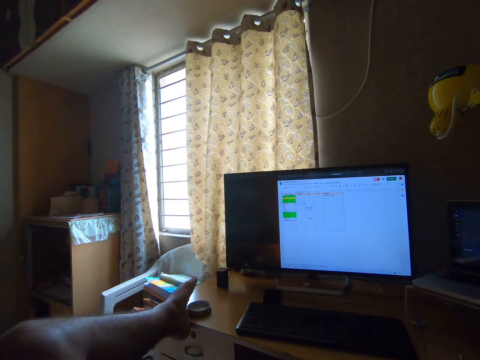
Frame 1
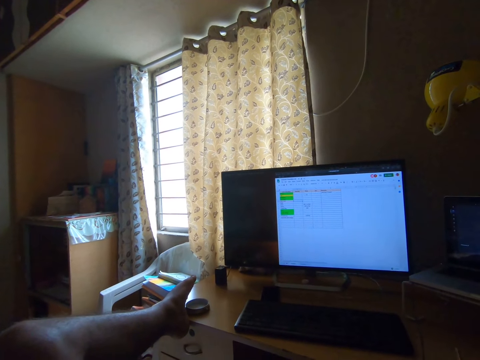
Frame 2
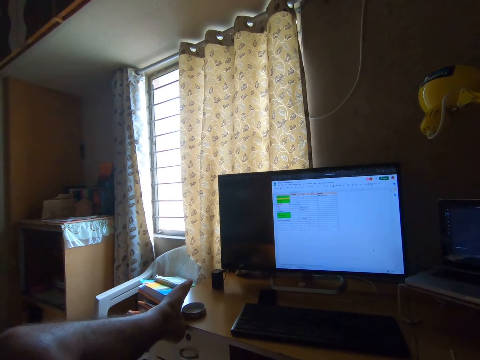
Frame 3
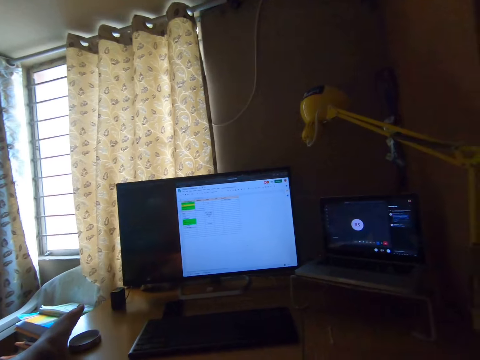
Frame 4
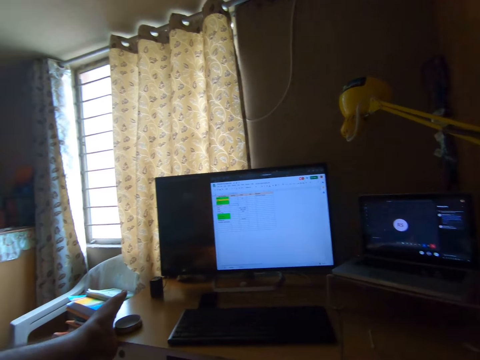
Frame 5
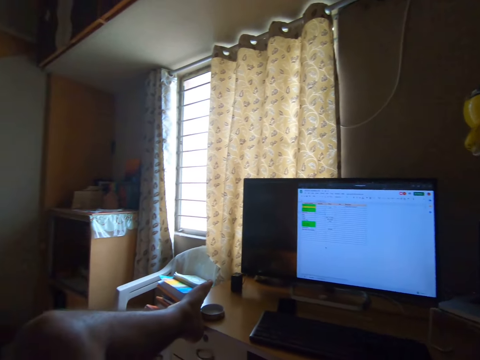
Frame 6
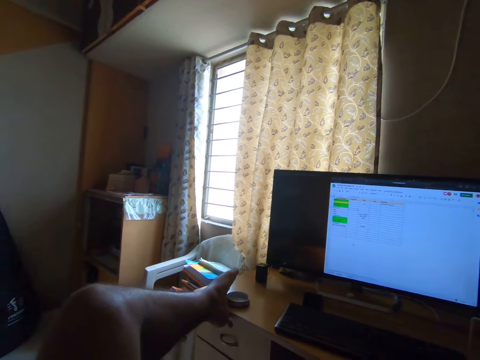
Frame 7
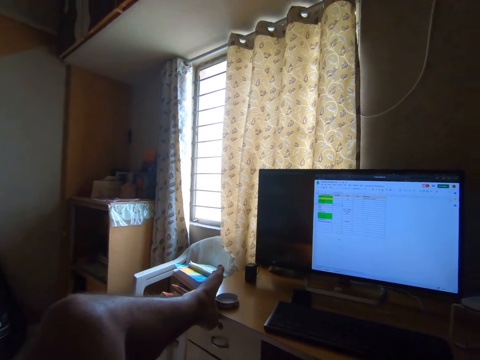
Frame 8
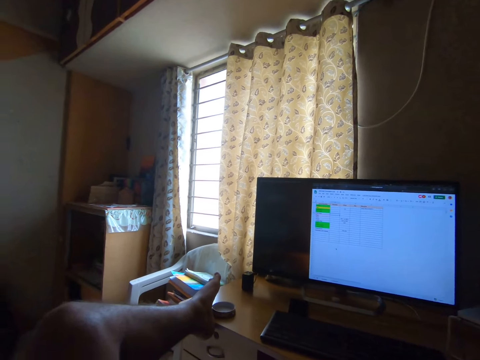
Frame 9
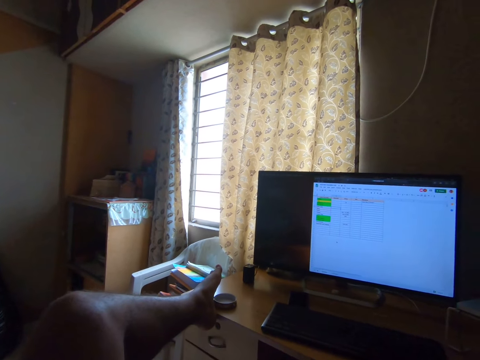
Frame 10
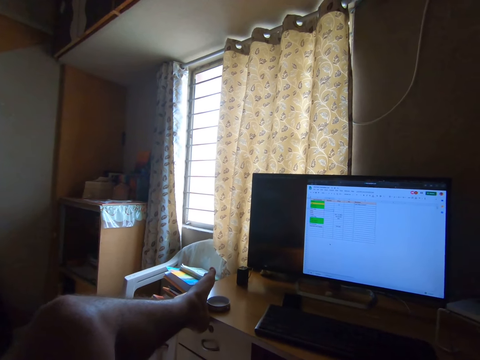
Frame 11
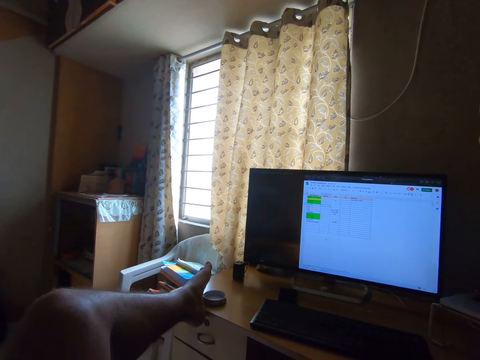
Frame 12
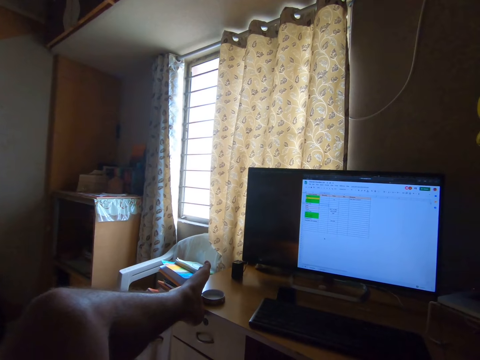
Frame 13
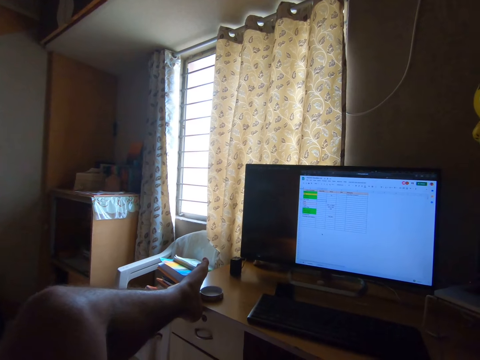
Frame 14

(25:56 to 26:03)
The camera wearer turns the head right. They turn the head left. They stare at the television.

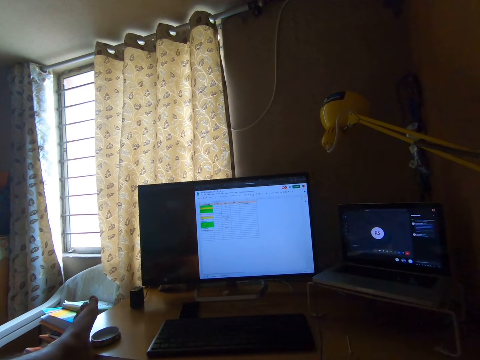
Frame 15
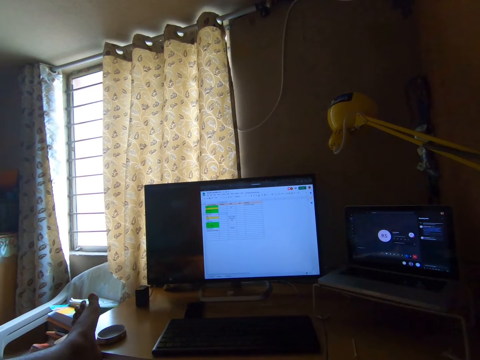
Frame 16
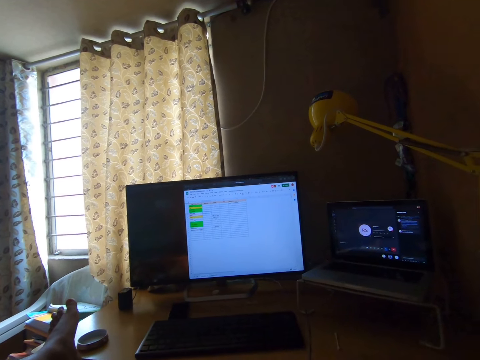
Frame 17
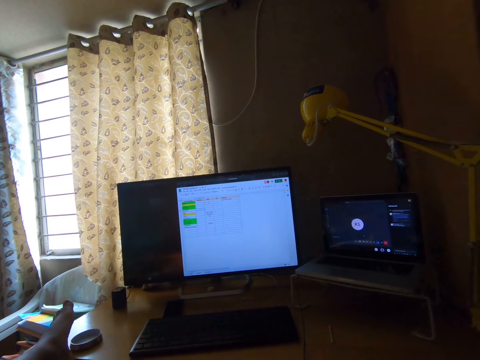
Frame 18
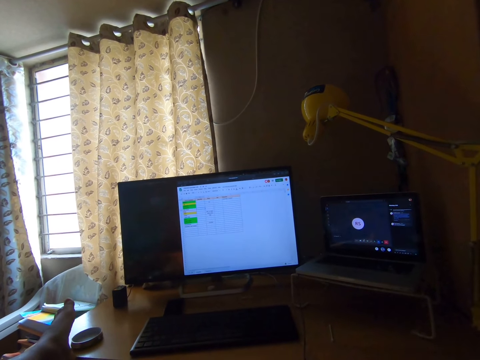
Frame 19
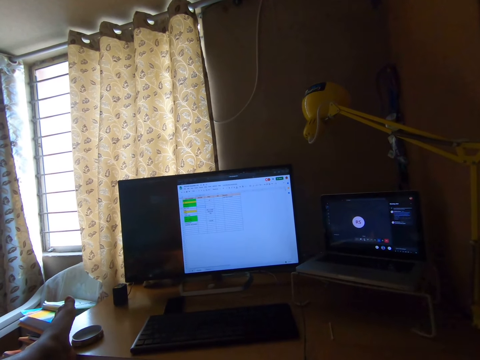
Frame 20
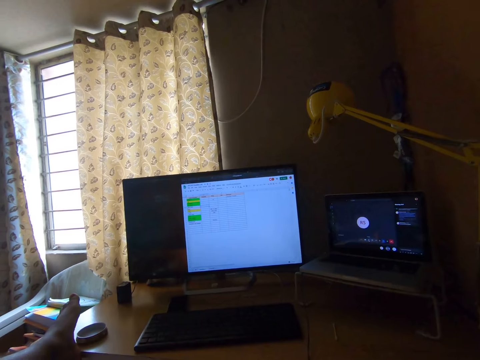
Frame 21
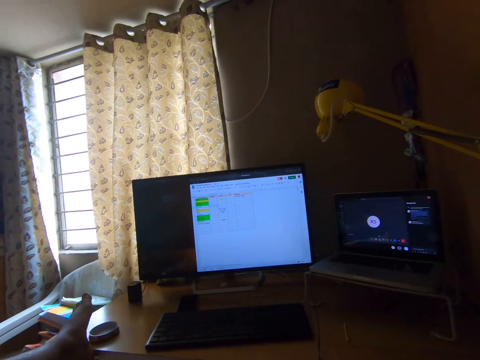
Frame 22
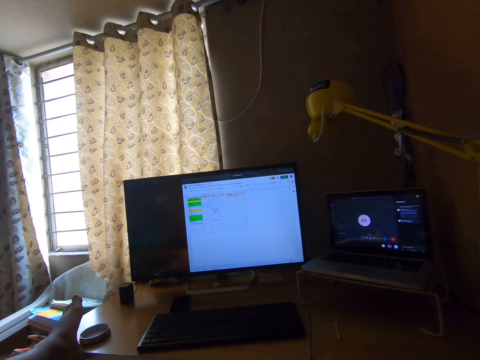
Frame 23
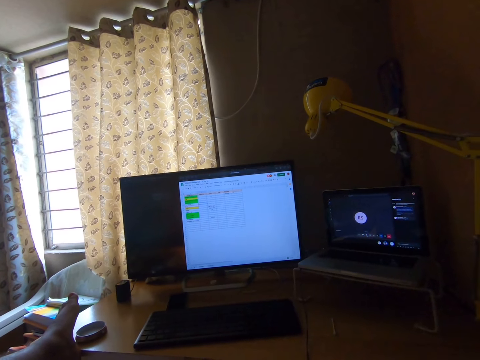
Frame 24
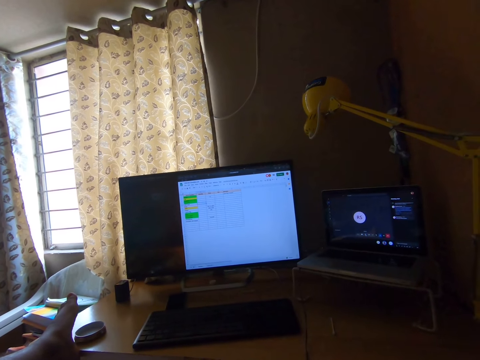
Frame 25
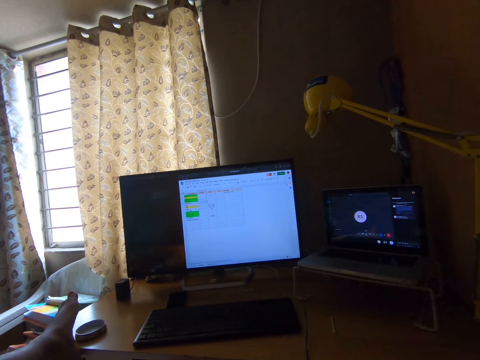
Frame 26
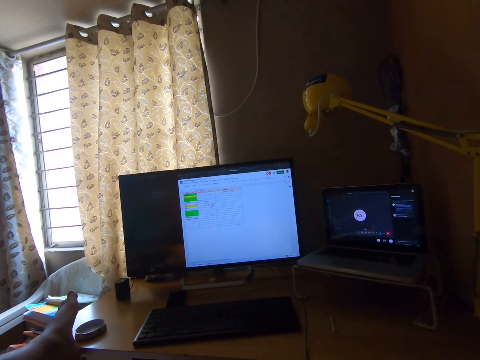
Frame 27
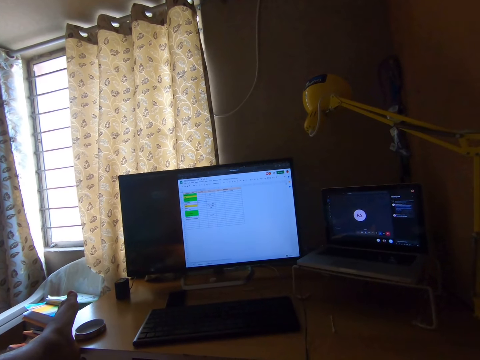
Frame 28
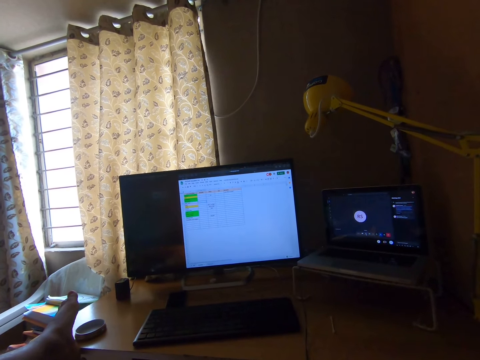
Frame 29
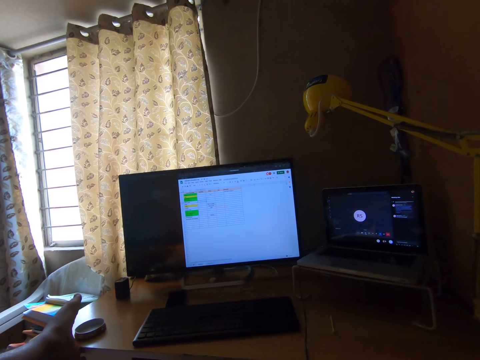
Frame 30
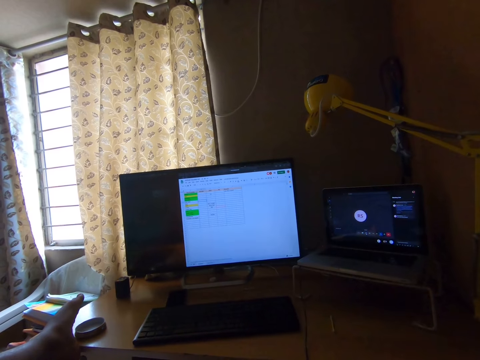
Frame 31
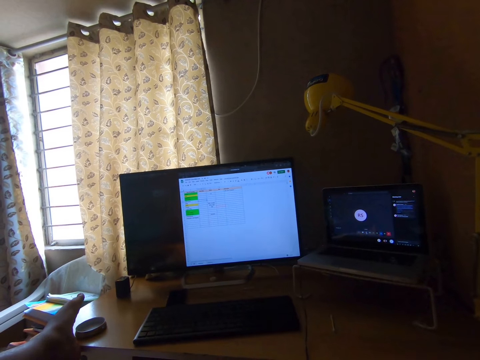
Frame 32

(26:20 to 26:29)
The camera wearer moves the leg. They stare at the television.

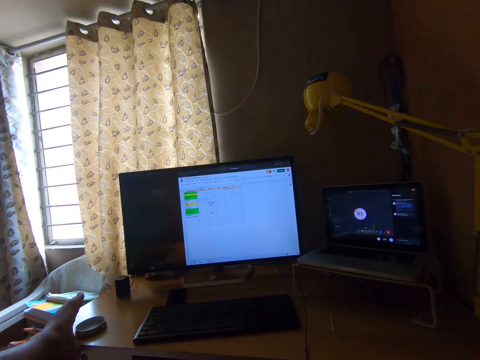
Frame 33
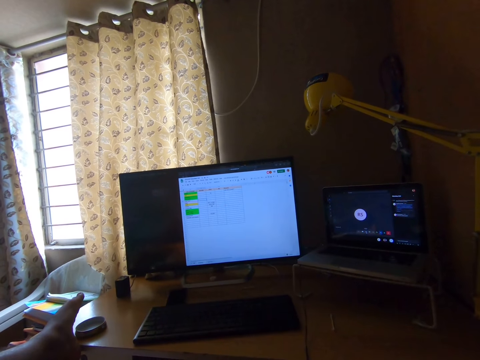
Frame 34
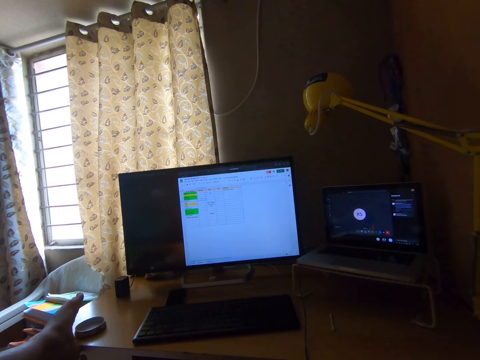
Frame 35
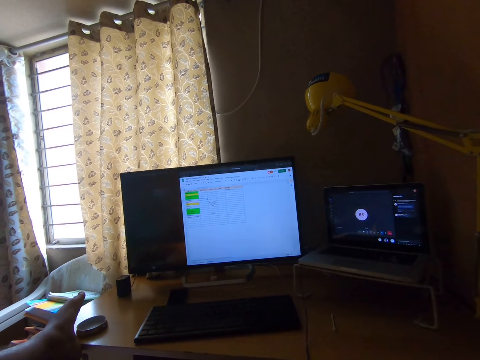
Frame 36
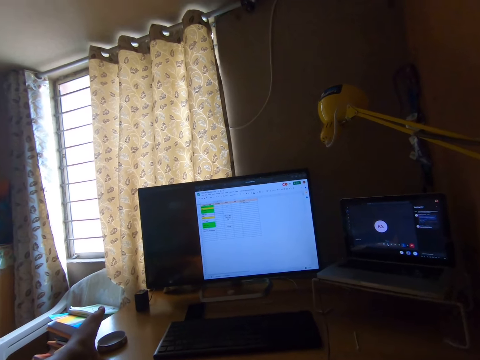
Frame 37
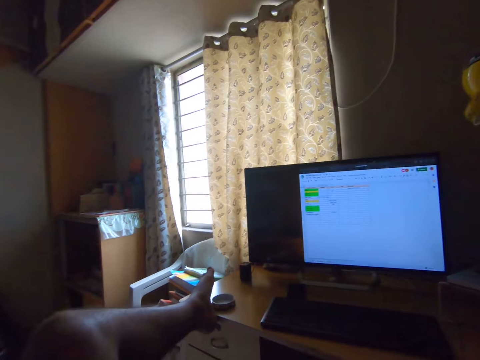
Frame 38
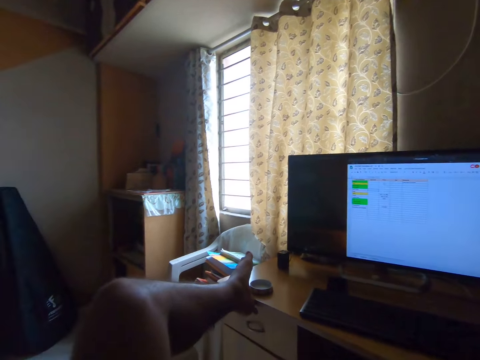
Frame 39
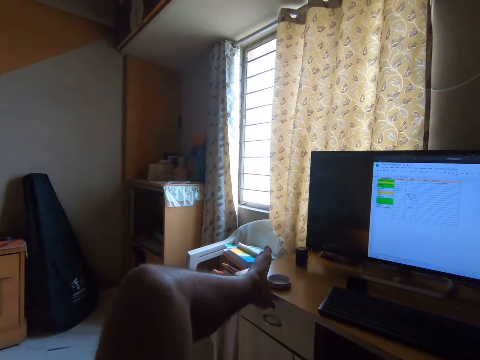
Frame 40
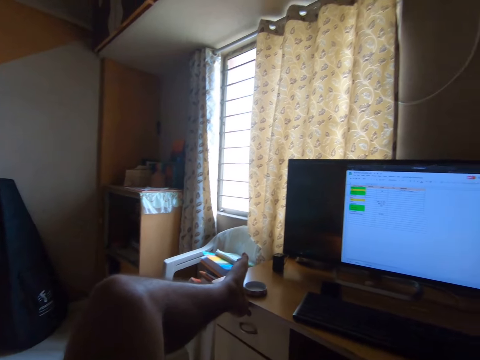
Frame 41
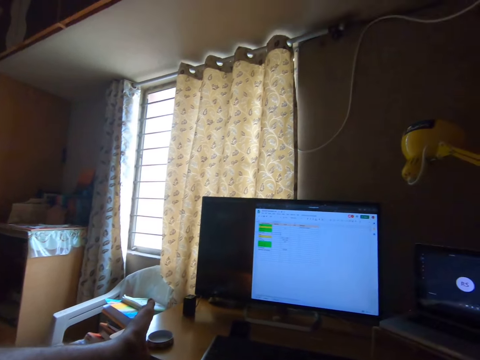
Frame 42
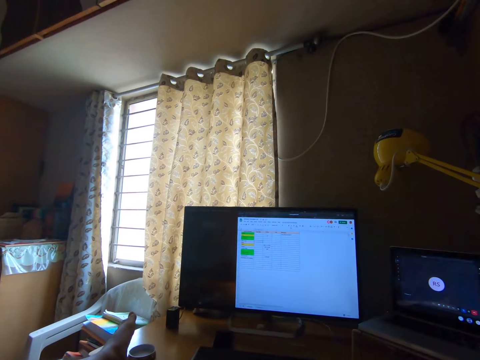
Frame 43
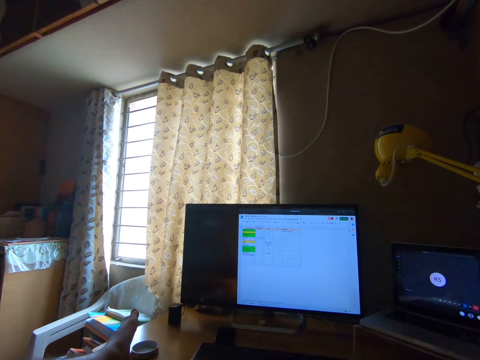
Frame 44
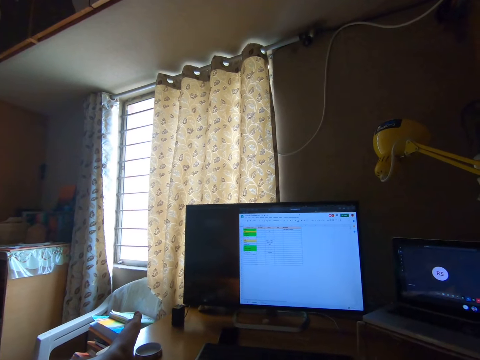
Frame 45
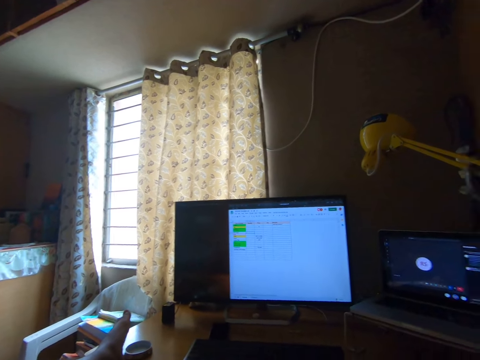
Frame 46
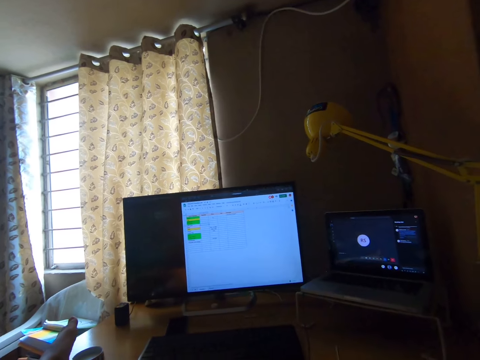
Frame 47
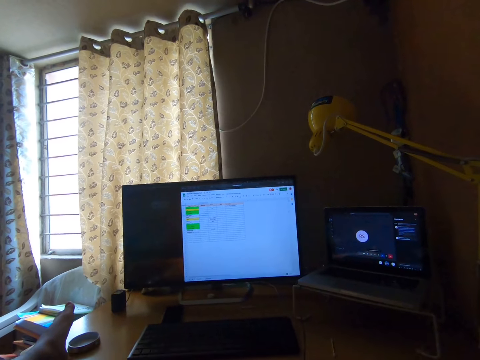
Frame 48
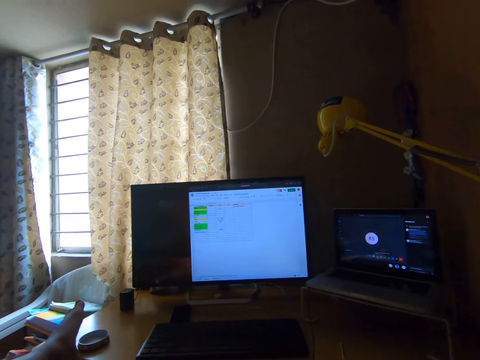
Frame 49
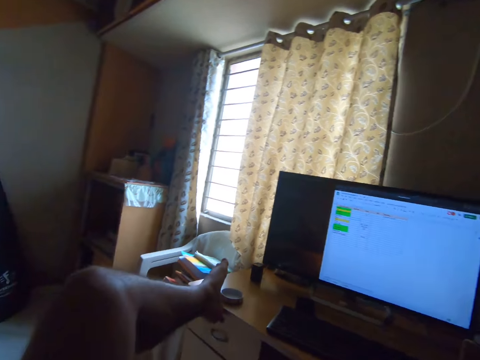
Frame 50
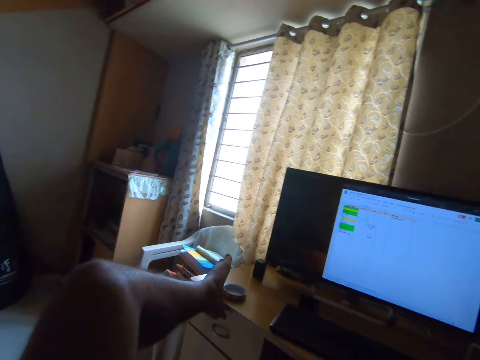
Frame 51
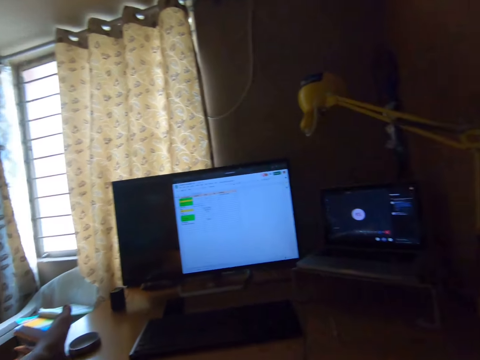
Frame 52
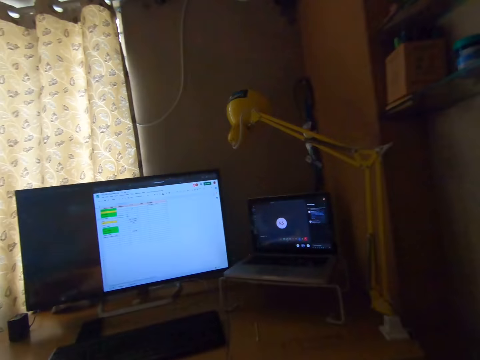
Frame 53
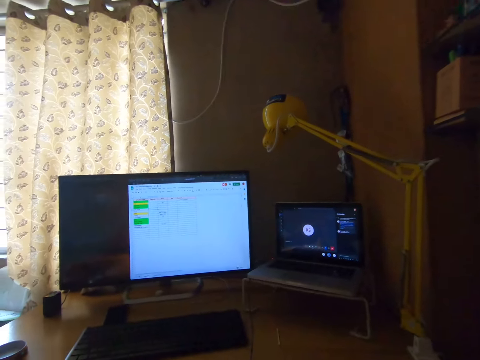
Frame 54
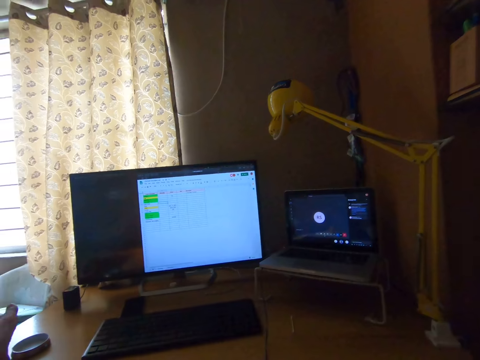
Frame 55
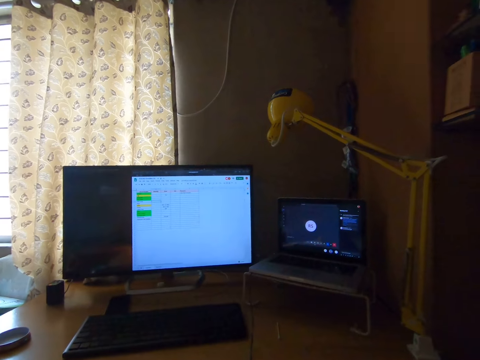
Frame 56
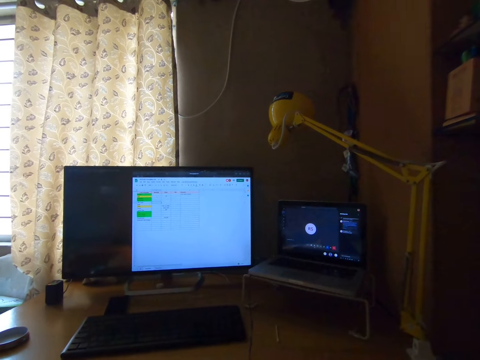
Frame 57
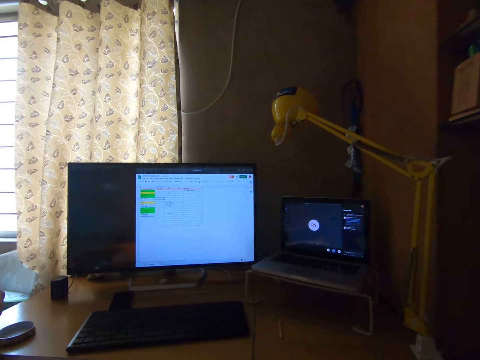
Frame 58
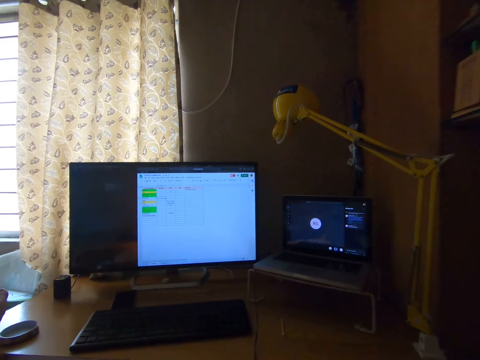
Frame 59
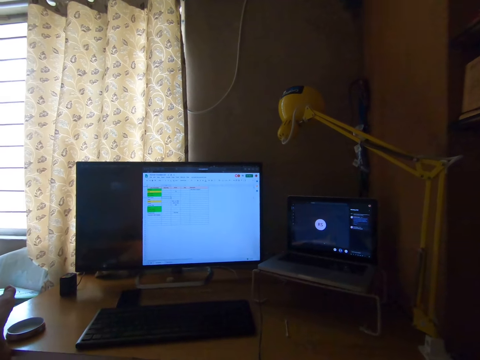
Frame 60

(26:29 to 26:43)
The camera wearer turns the head left. They turn the head right. They stare at the television. They turn the head right. They stare at the laptop. They turn the head left. They turn the head right. They stare at the laptop.
